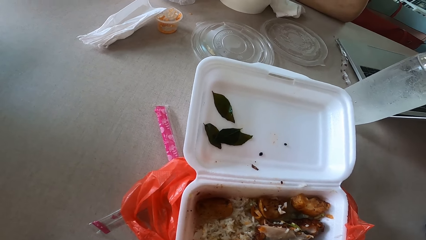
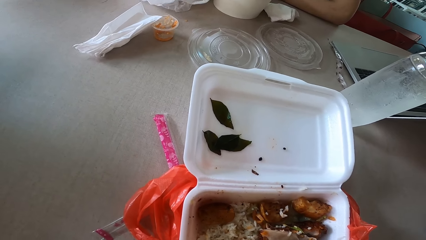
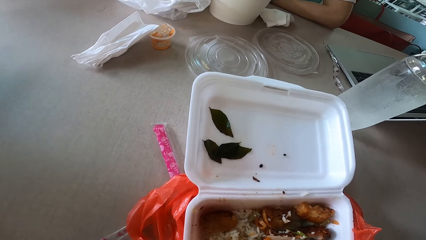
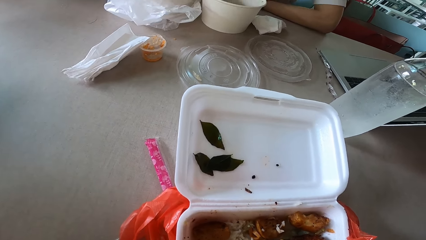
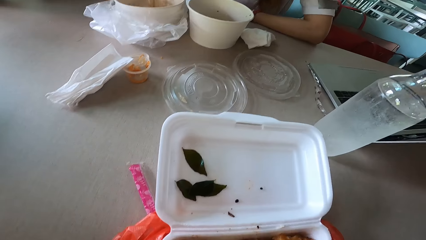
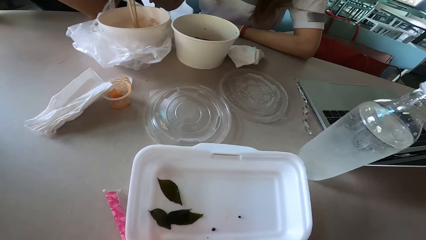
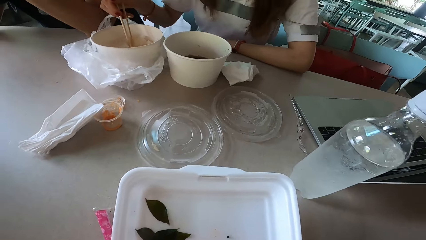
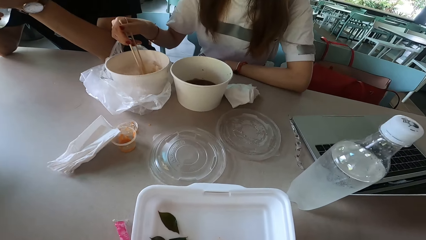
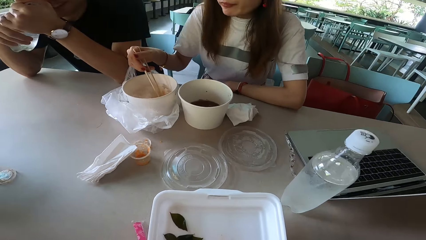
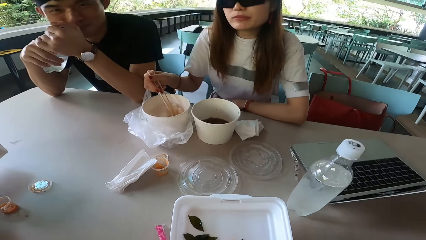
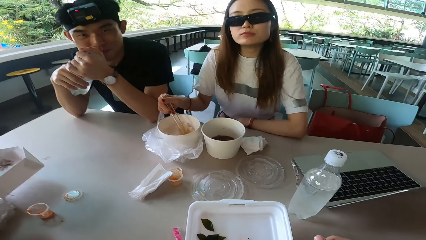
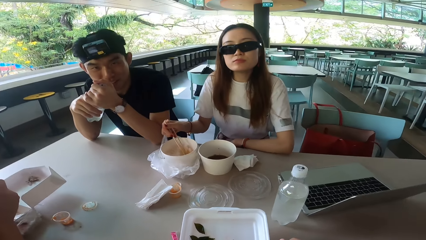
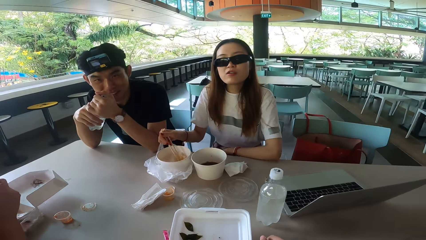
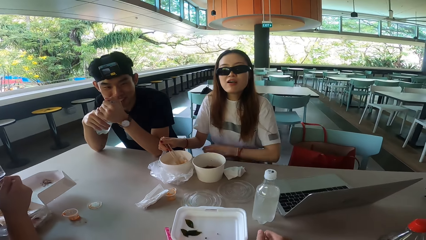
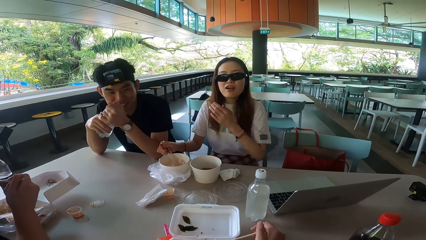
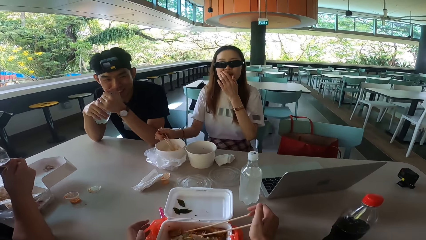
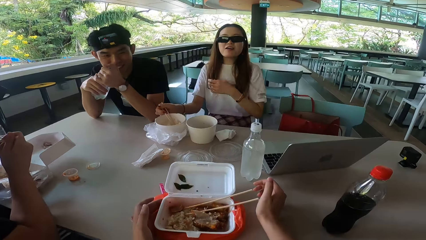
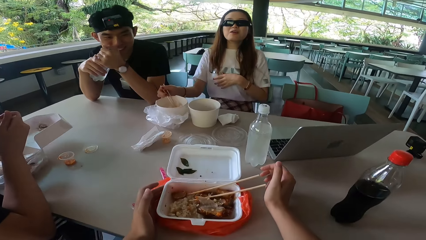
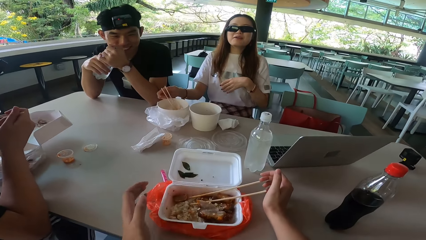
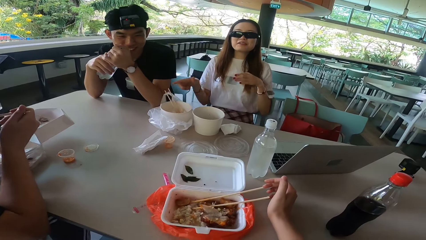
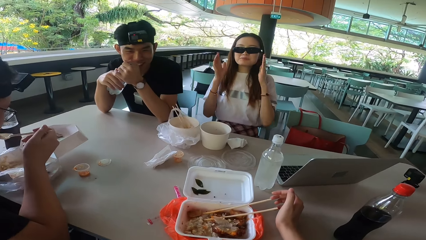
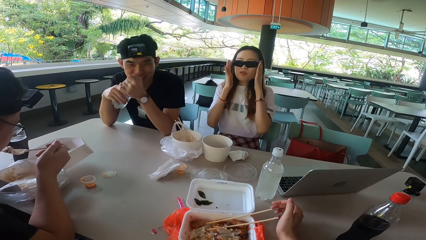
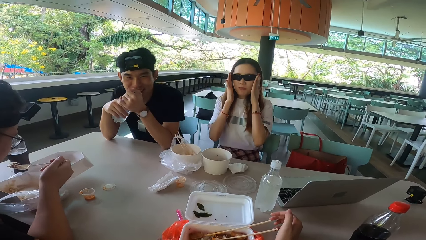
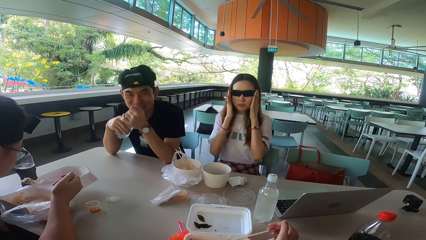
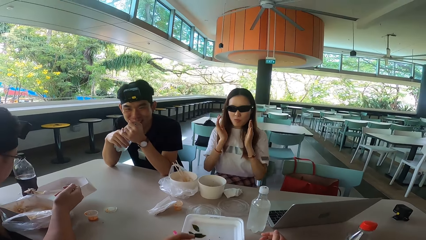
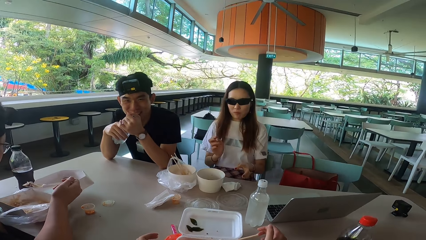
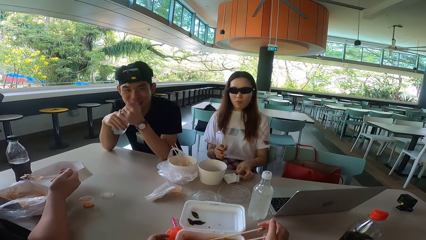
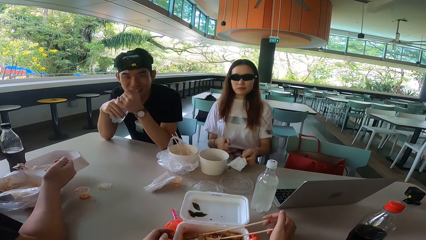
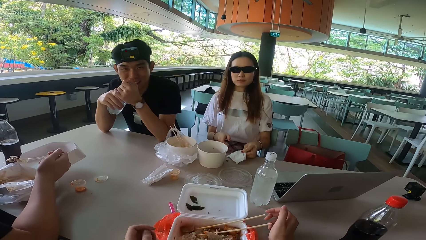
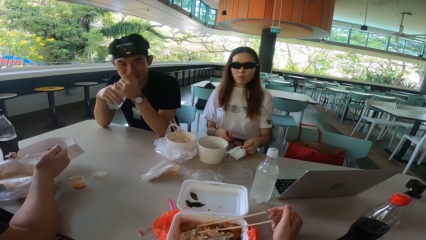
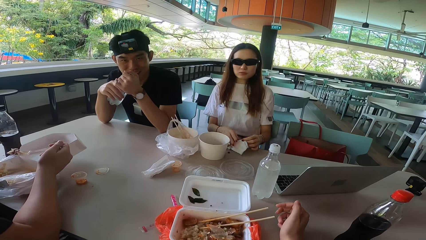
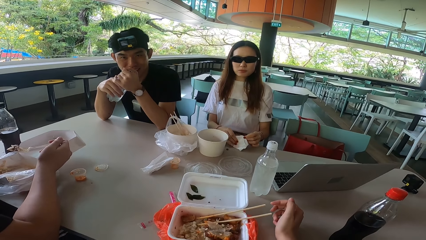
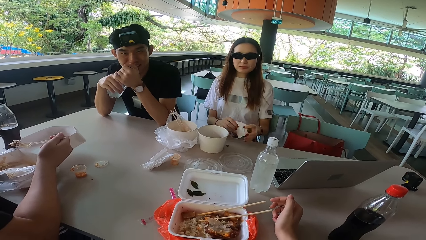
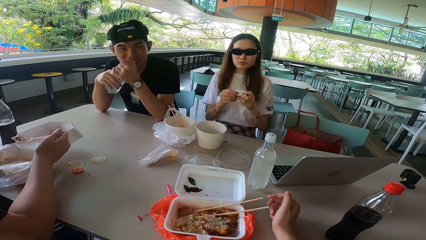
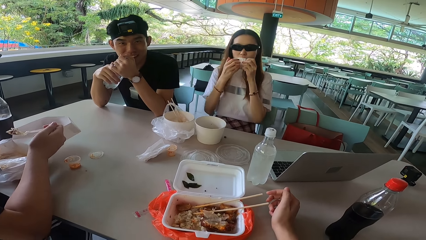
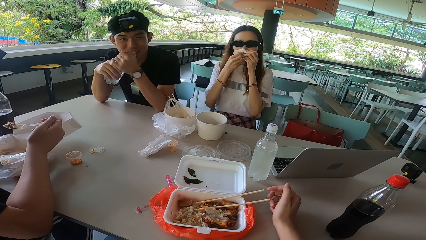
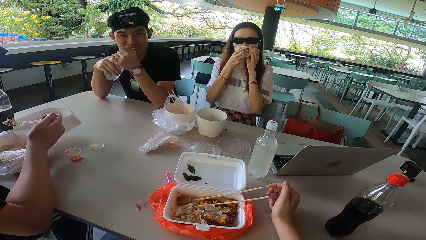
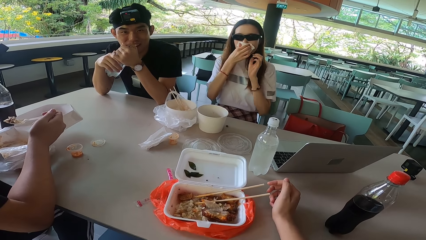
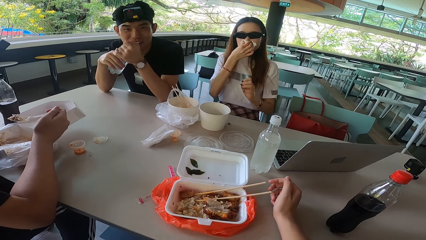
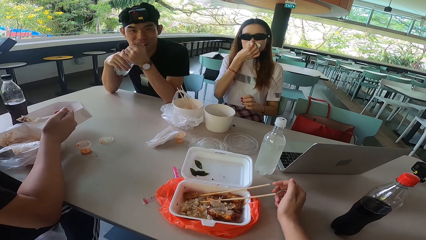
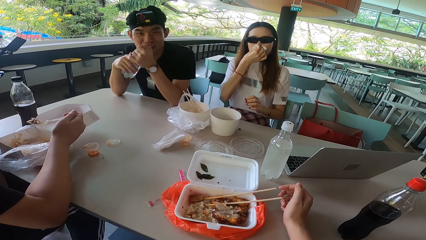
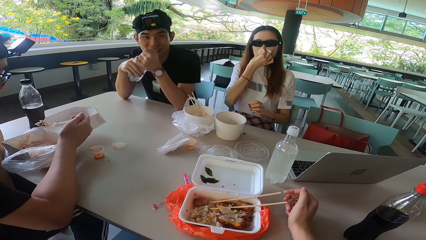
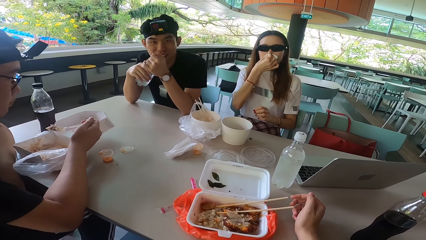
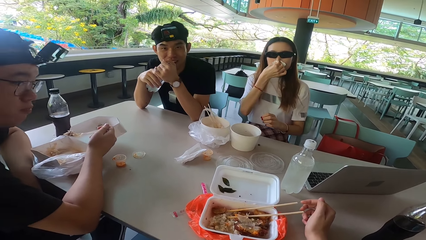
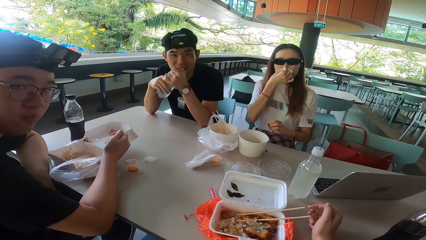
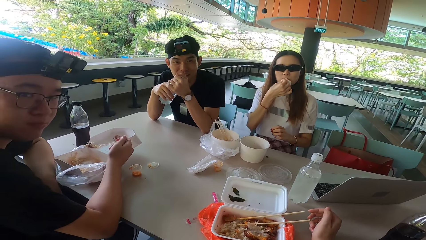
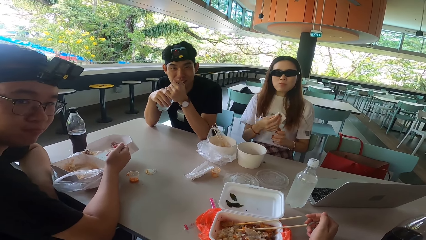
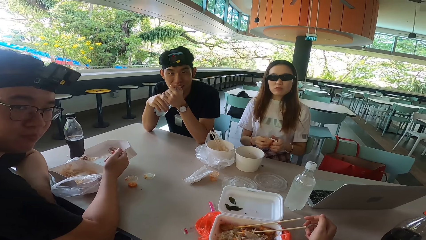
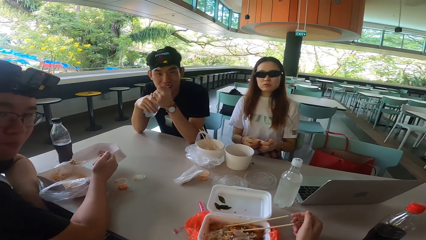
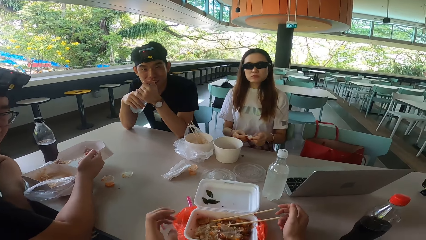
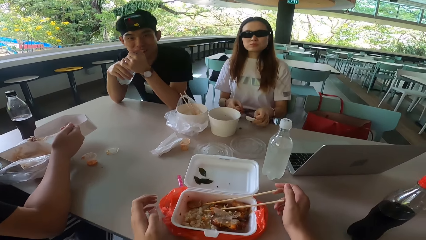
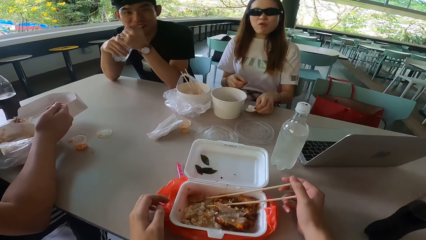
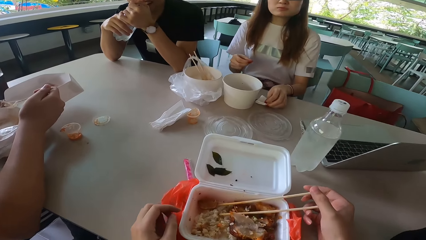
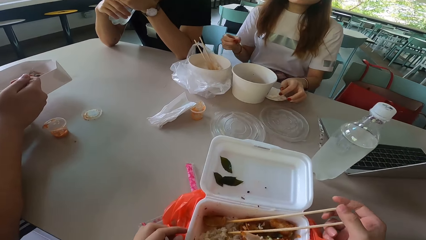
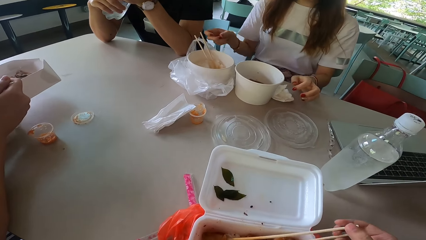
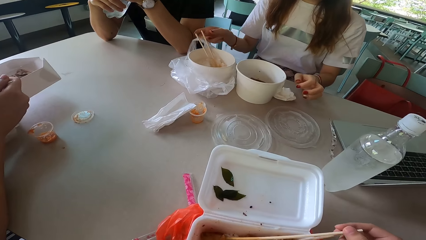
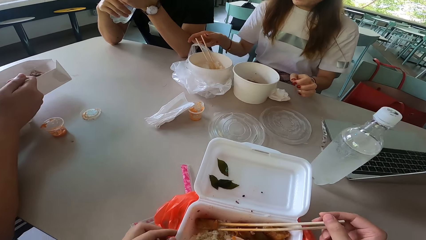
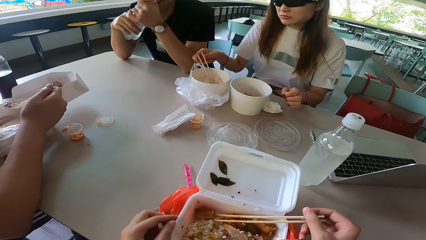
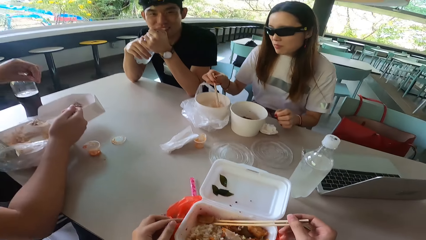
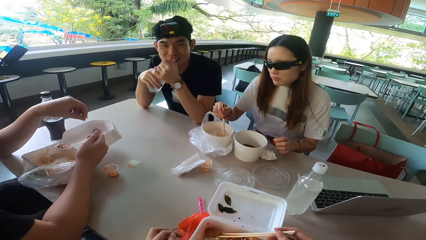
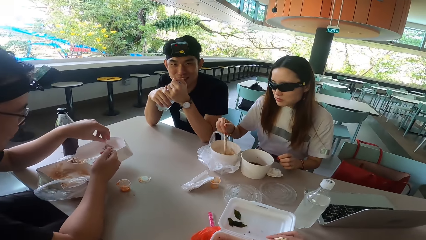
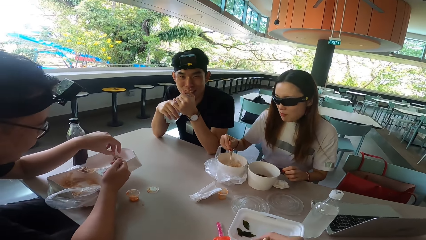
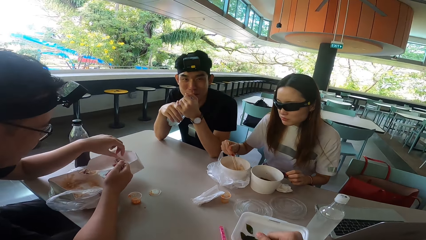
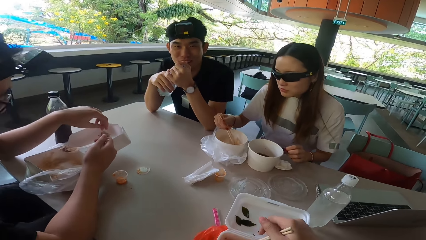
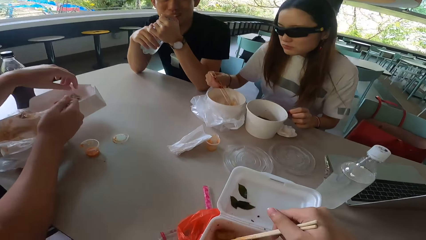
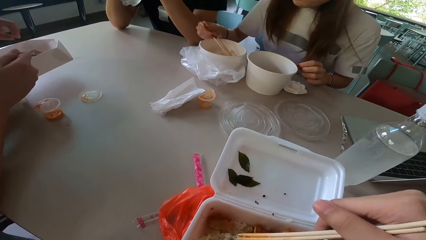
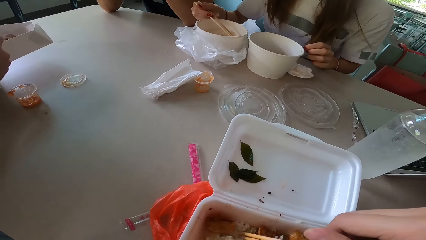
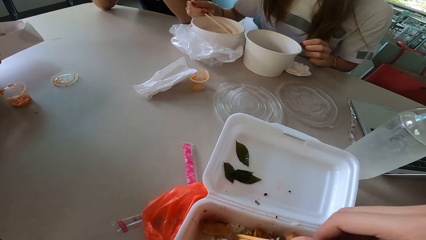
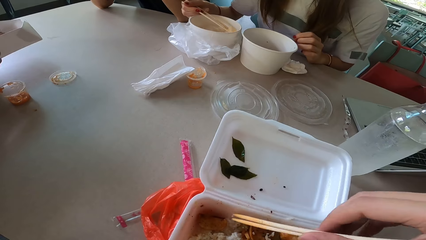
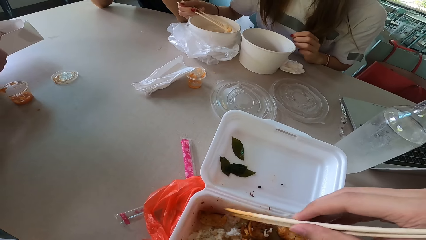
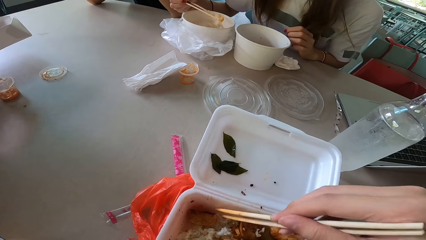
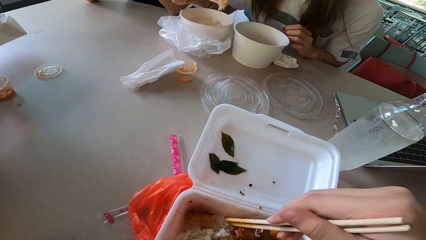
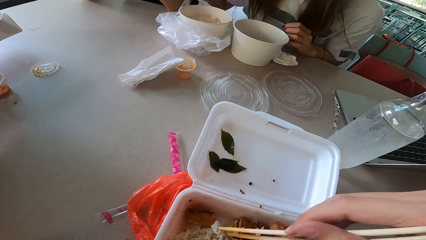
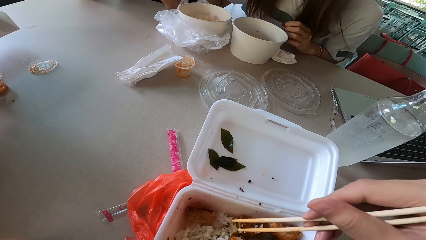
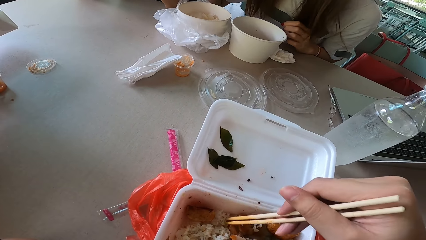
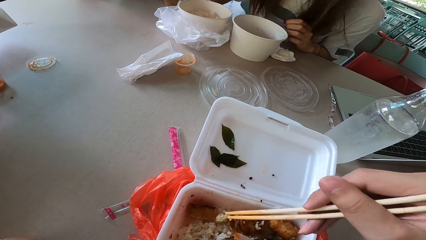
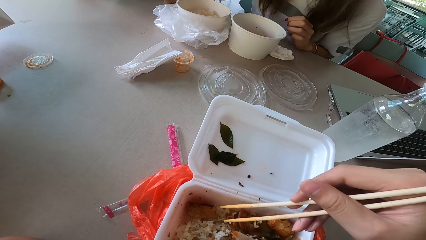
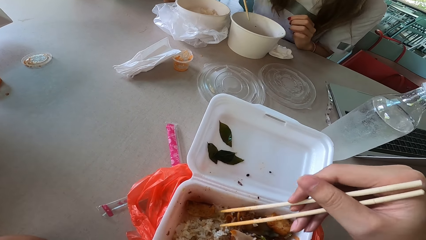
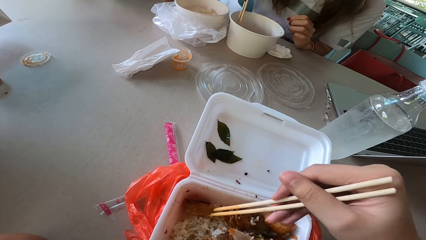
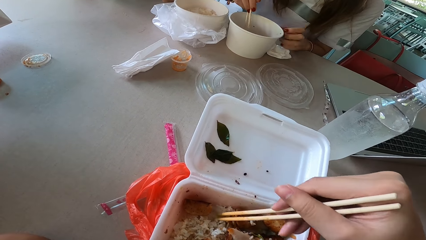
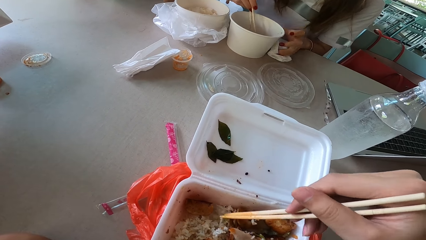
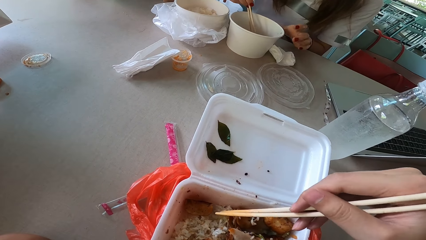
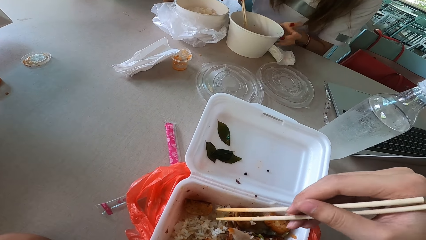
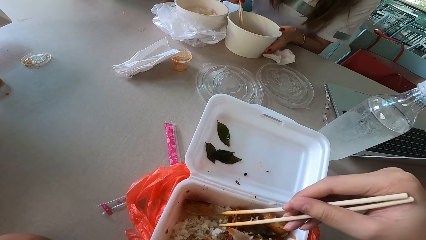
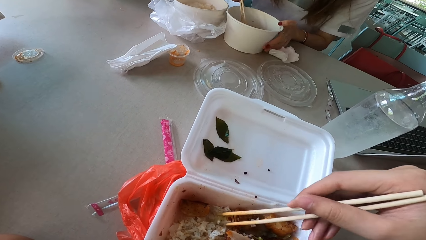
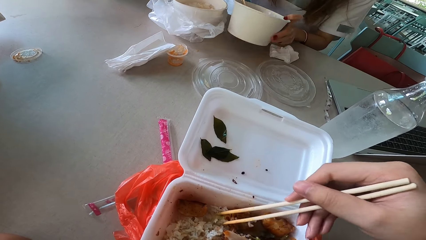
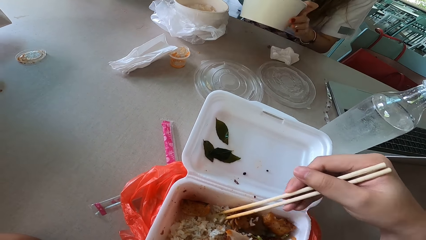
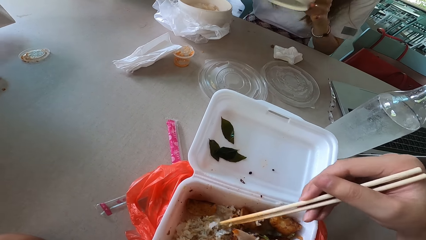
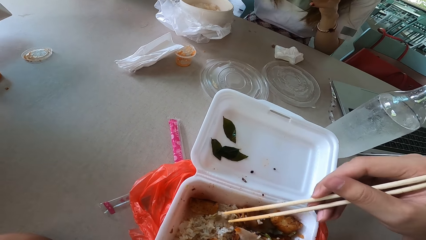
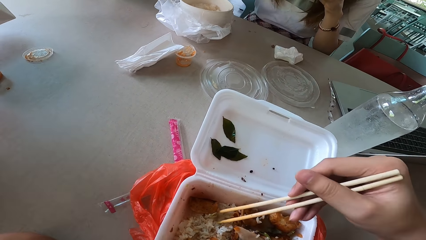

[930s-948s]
A woman picks up rice with chopsticks. The woman looks at the camera wearer, laughs, raises the left hand, lowers the left hand. The camera wearer moves his left hand away from a food box. He touches the food box. A man eats something. The woman adjusts her glasses with both hands, raises both hands, pulls her hands off the glasses. The woman picks up a serviette with the left hand, lowers both hands. The camera wearer releases a chopstick. The woman holds the serviette with both hands. The man holds food with a spoon. The woman clears her nose with both hands, lowers the left hand. The camera wearer holds chopsticks. The man turns right. The woman pulls the serviette off her nose, holds the serviette with both hands, lowers the right hand. The woman raises the right hand, puts the serviette on the table. The camera wearer picks up a chopstick, touches the food box. The woman picks up chopsticks, rests the left hand on the table, stirs rice with the chopsticks. The man puts something on the food box. The woman eats something, picks up something. The man holds the food box. The camera wearer gathers something, picks rice with the chopsticks. The woman pushes the serviette with the left hand, lifts a food container.
